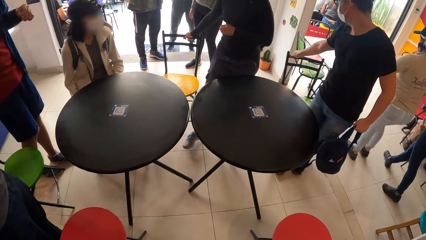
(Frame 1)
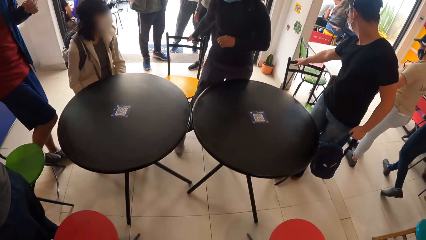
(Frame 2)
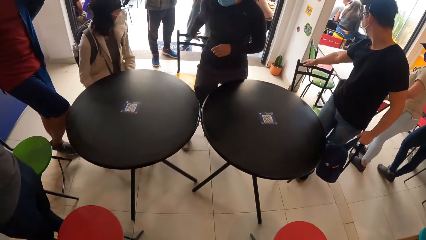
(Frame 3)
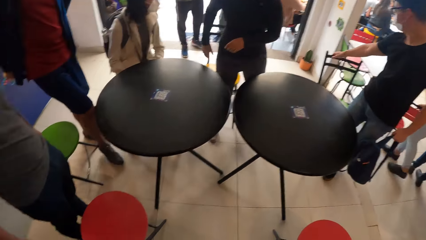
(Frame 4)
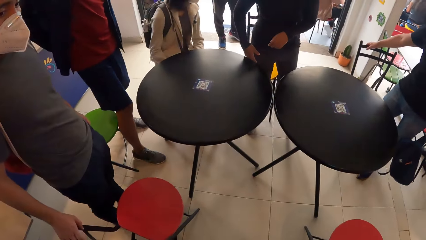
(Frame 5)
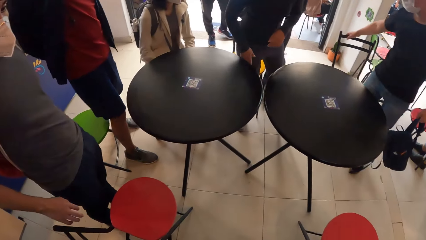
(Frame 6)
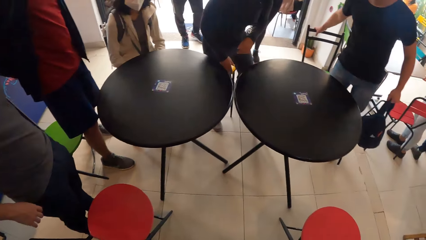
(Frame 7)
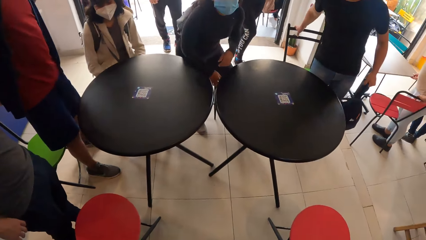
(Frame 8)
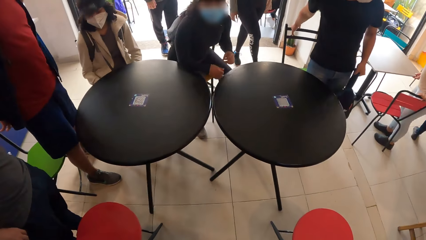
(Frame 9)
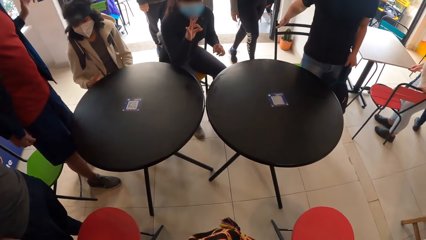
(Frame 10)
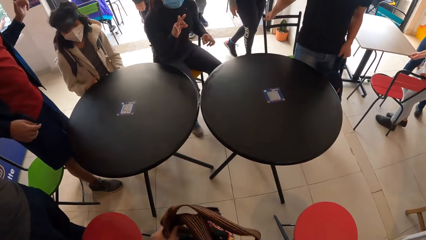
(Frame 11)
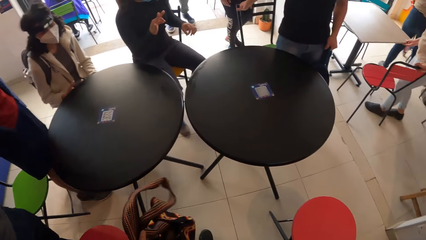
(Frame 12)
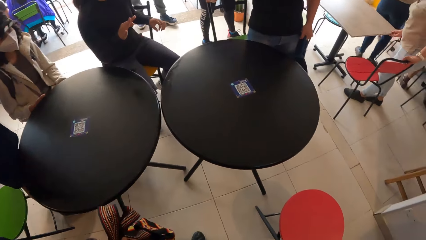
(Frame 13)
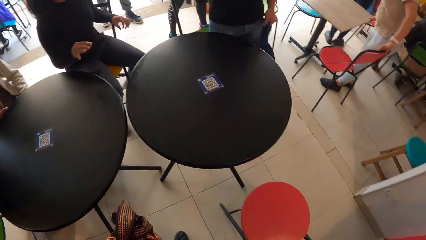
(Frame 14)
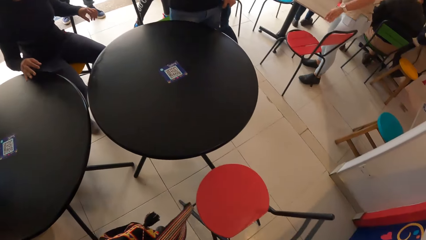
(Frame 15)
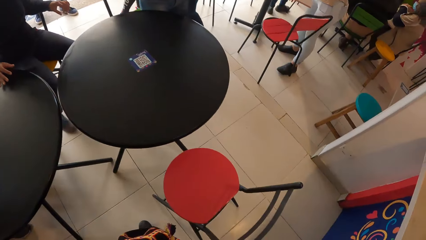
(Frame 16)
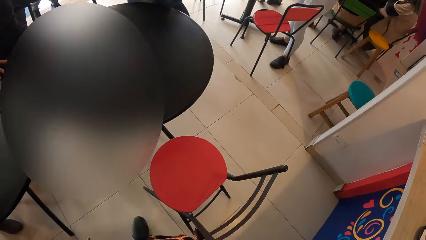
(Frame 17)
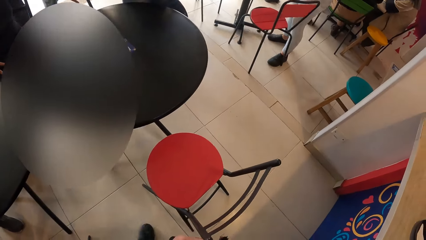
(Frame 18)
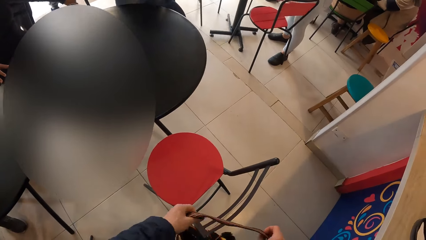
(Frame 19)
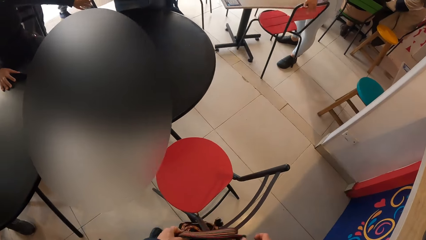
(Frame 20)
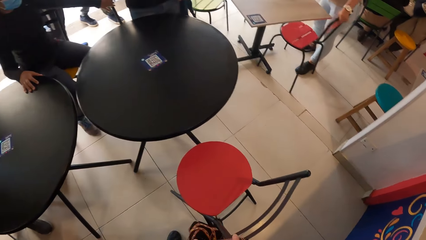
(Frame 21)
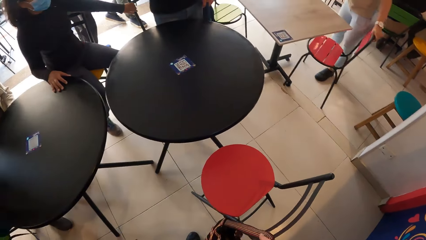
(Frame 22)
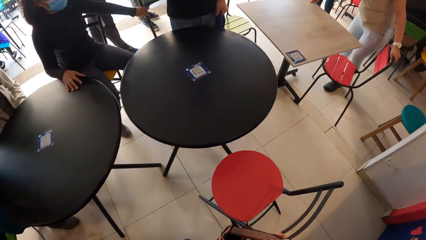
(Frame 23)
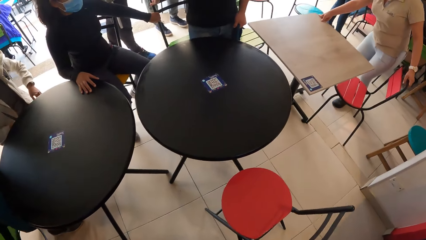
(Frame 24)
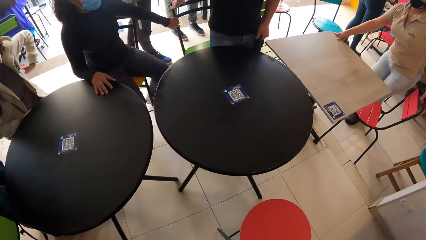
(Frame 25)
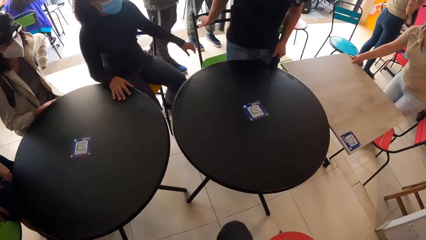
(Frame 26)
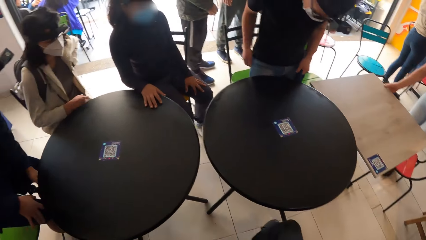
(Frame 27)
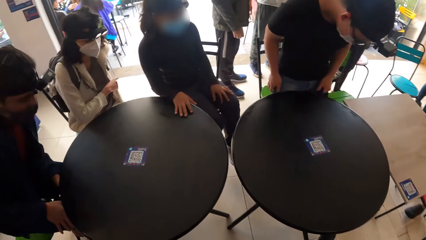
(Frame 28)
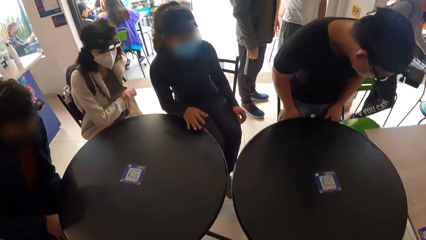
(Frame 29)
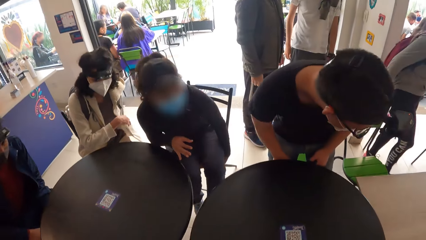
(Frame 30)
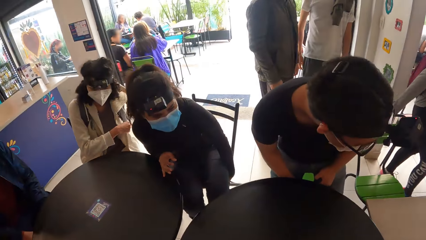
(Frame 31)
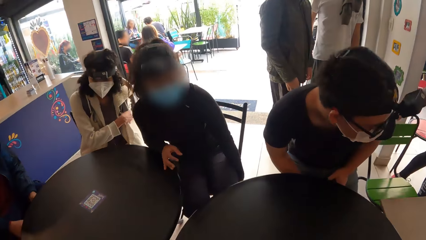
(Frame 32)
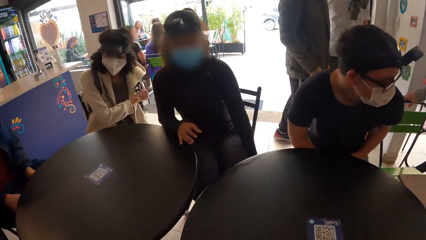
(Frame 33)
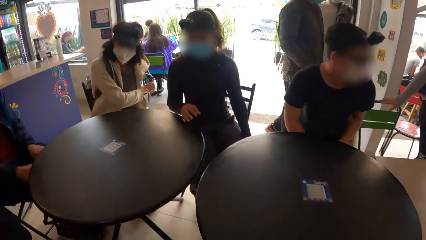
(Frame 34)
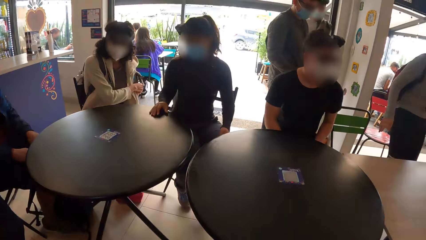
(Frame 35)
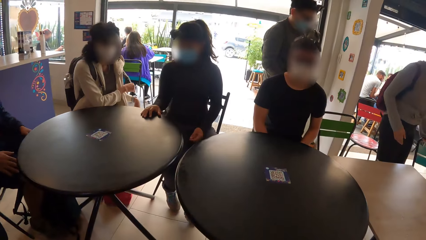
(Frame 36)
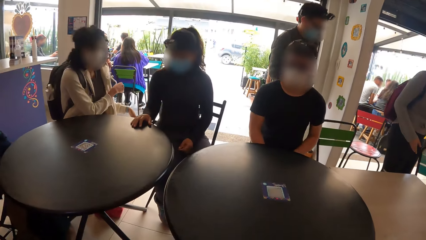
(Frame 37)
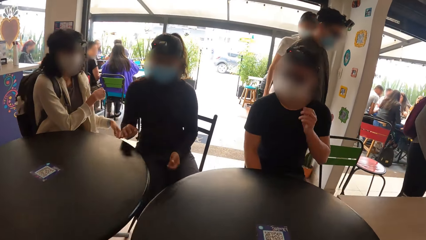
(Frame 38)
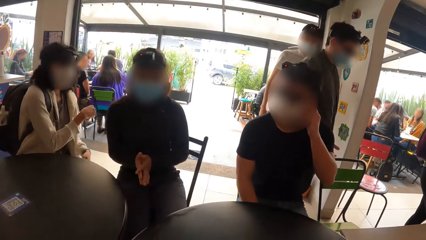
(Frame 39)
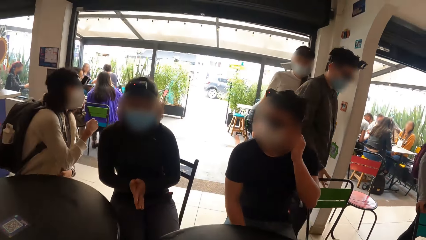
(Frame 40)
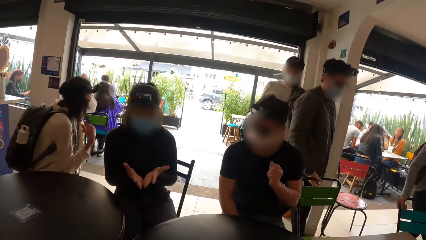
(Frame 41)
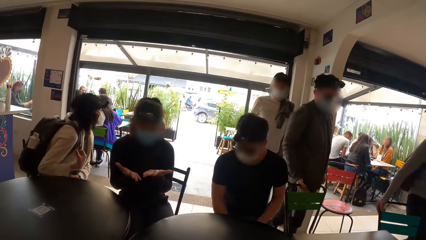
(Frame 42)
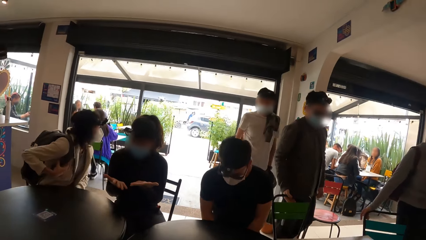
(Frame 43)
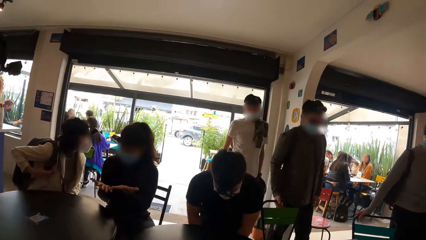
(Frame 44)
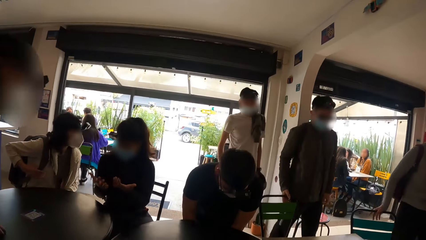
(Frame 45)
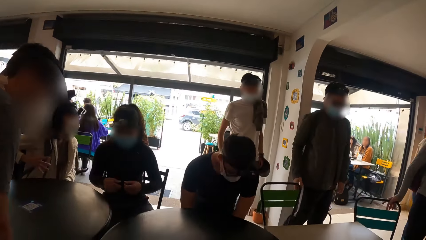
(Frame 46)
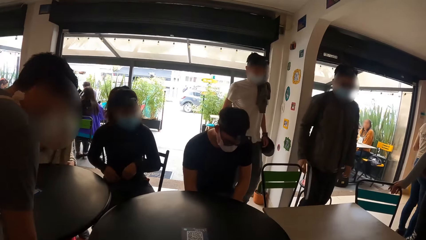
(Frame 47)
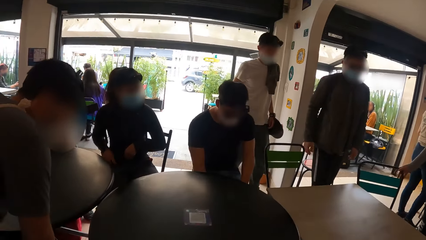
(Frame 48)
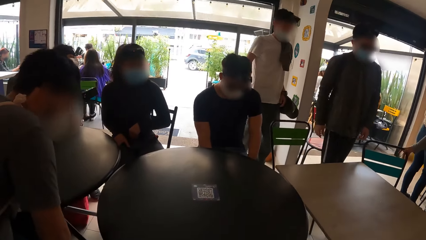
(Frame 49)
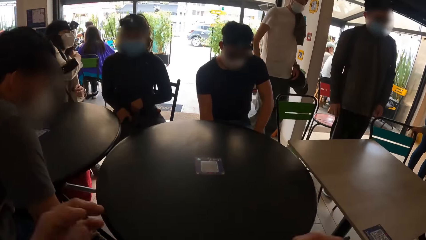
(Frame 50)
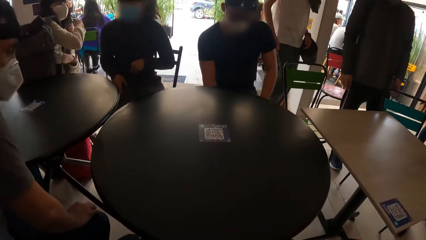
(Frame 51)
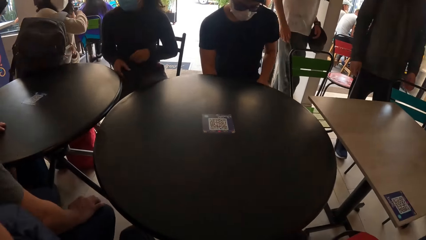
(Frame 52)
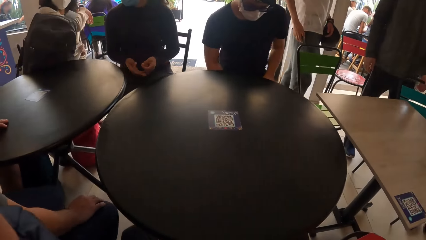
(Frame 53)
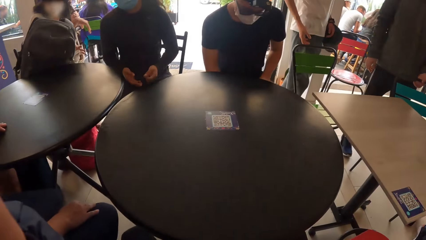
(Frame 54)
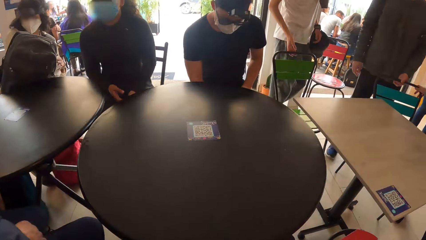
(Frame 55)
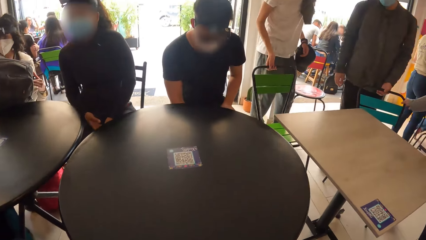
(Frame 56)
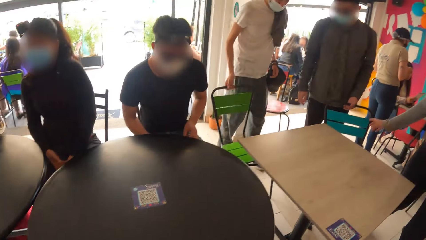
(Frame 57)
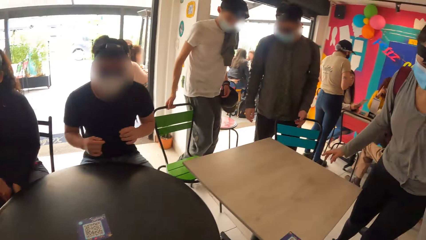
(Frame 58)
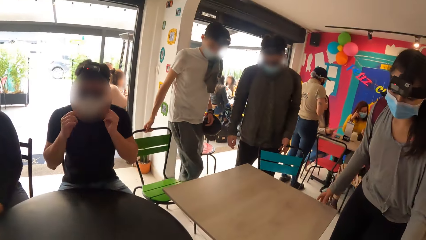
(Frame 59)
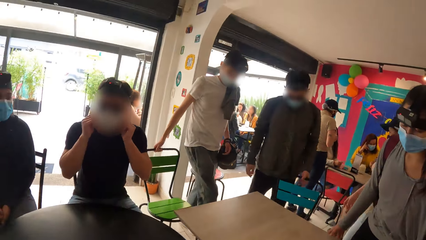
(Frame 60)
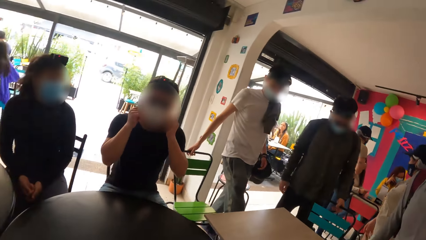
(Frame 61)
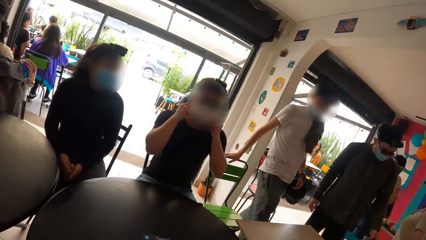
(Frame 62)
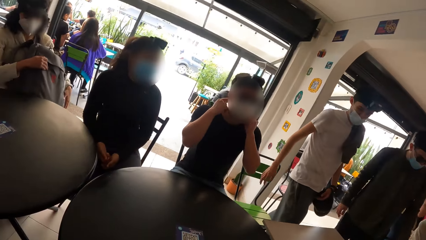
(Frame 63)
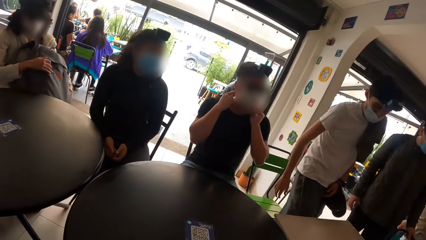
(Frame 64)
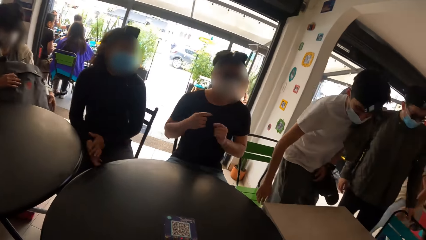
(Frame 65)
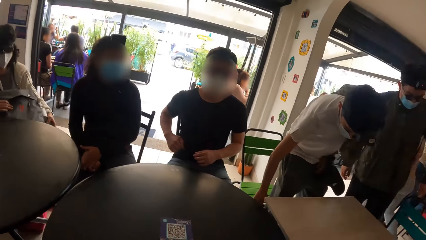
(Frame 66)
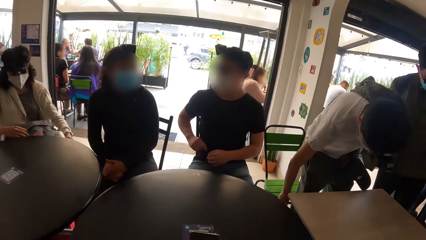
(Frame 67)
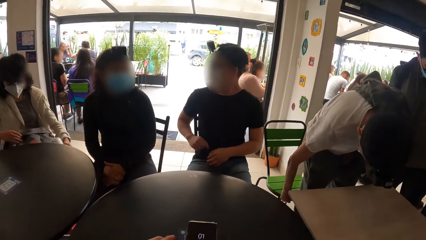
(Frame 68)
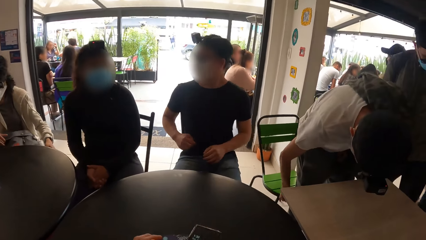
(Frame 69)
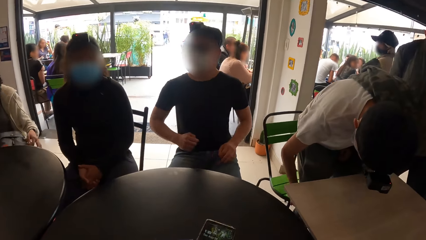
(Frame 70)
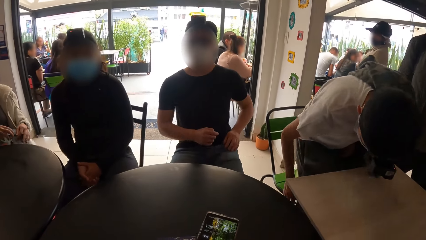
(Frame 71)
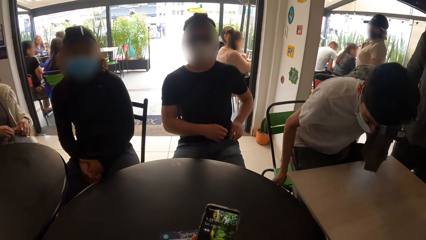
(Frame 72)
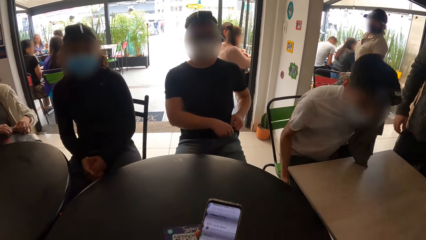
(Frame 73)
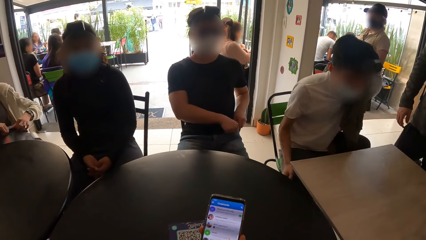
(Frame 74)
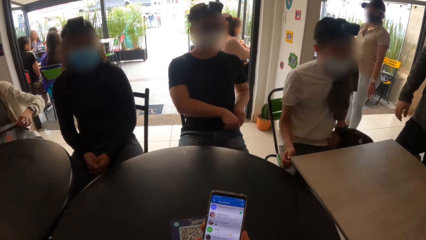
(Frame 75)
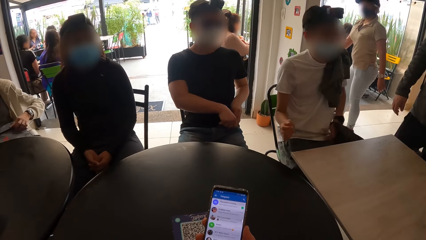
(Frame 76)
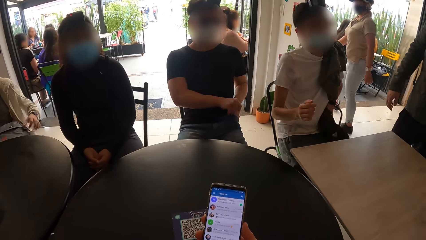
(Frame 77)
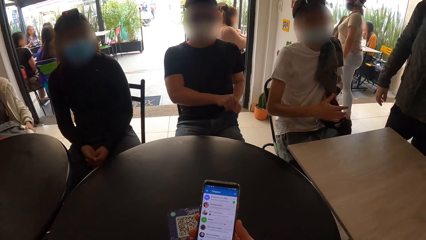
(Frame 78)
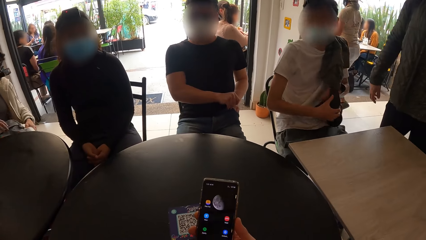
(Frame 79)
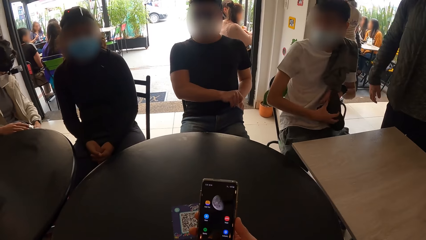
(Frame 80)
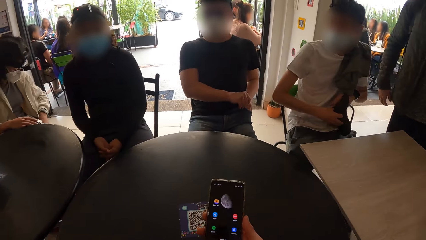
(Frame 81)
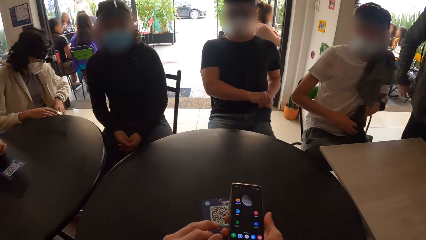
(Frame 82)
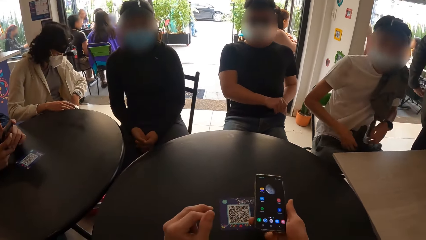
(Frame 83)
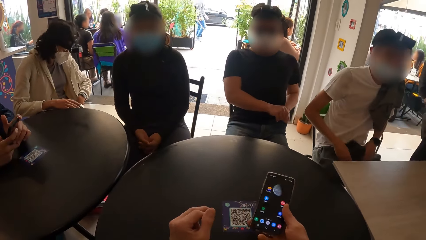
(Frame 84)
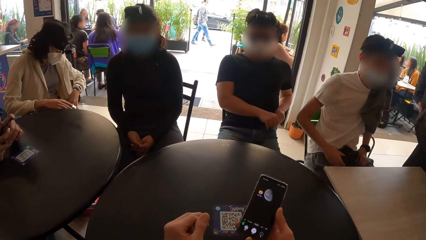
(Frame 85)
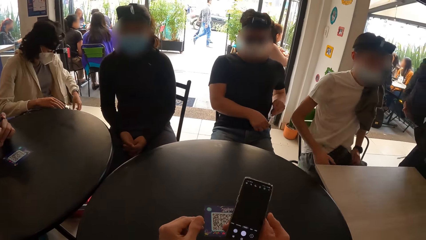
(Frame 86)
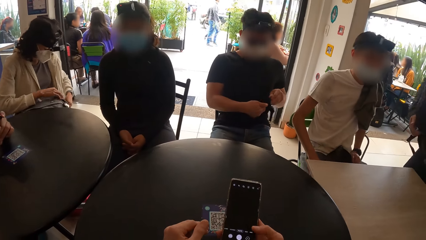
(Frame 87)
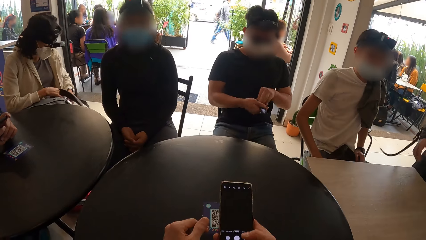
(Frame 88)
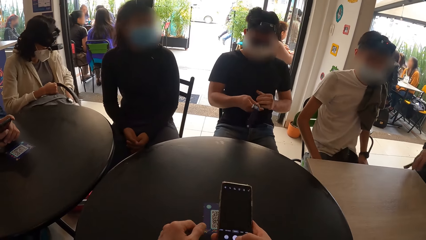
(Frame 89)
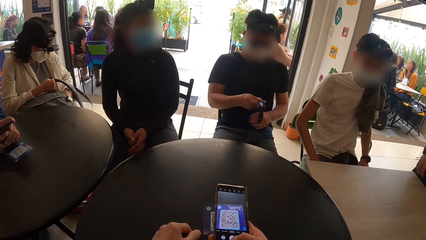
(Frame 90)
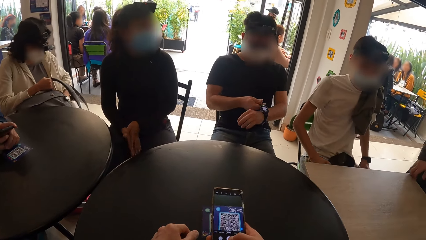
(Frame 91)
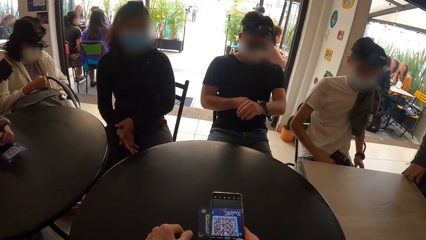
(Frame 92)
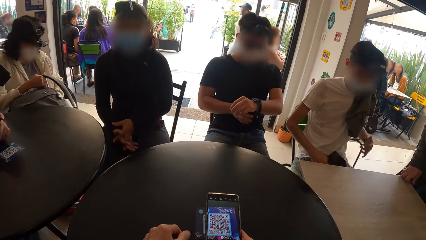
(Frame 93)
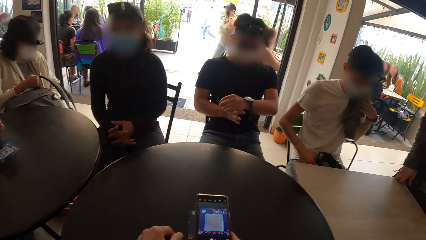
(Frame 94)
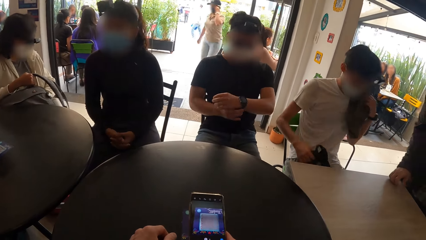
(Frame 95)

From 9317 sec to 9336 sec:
The camera wearer looks around. She moves the handbag in the hands. She sits down. She looks around. She presses her phone with both hands.
